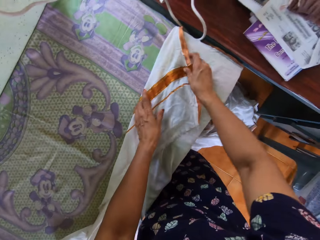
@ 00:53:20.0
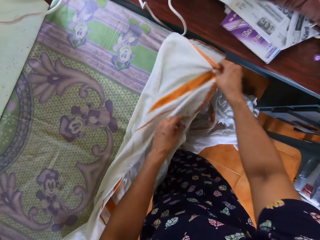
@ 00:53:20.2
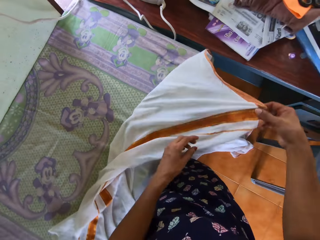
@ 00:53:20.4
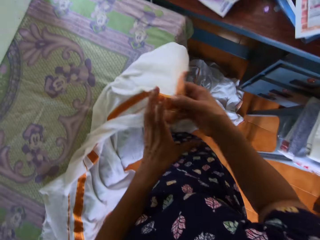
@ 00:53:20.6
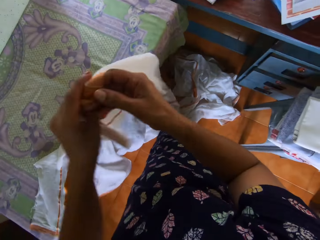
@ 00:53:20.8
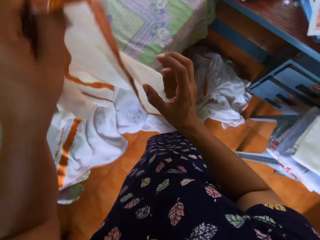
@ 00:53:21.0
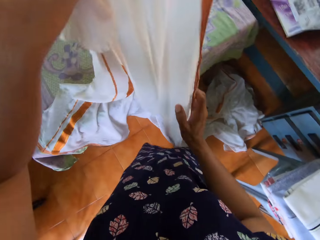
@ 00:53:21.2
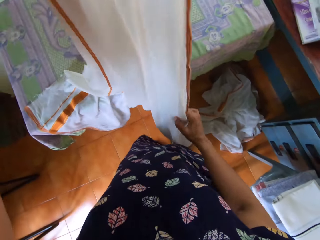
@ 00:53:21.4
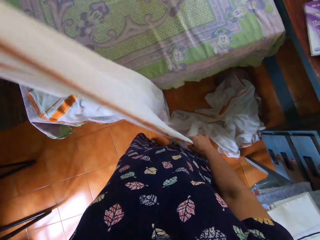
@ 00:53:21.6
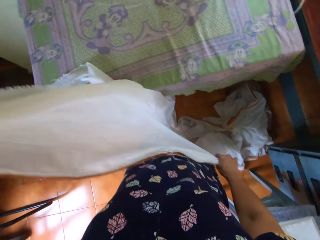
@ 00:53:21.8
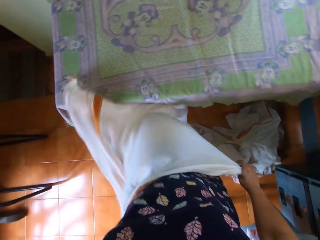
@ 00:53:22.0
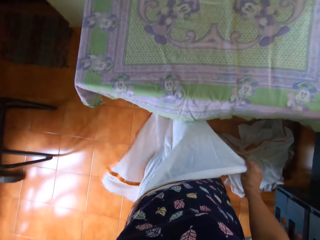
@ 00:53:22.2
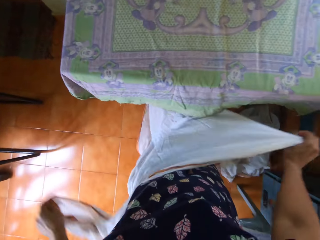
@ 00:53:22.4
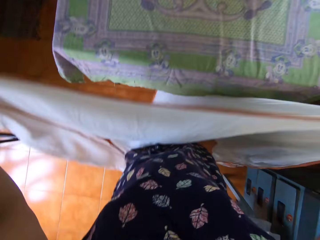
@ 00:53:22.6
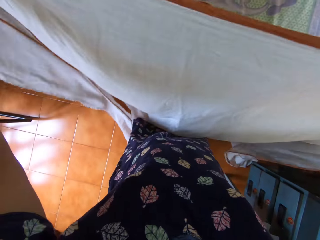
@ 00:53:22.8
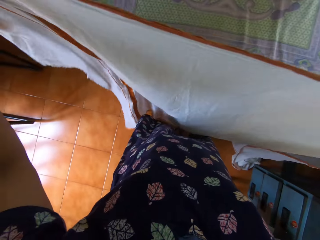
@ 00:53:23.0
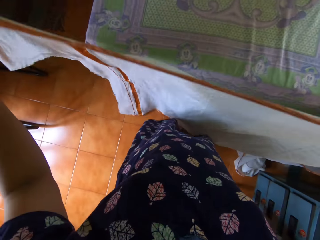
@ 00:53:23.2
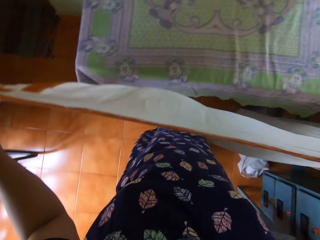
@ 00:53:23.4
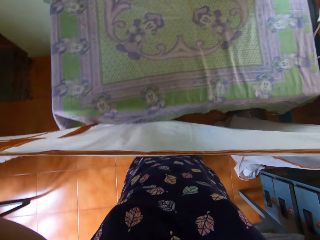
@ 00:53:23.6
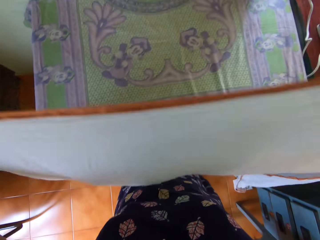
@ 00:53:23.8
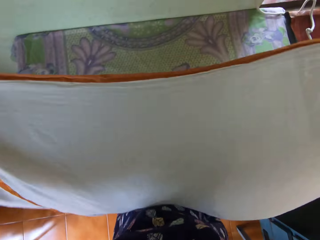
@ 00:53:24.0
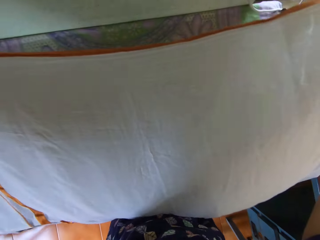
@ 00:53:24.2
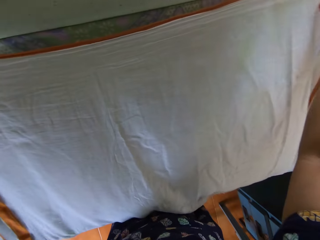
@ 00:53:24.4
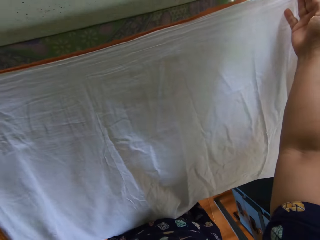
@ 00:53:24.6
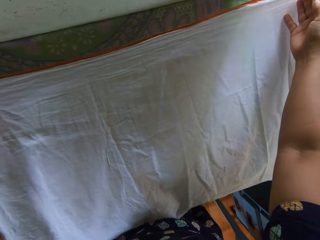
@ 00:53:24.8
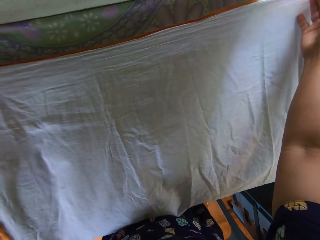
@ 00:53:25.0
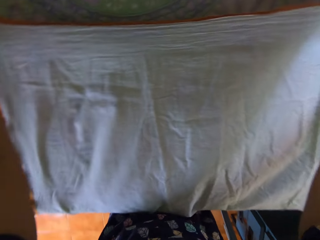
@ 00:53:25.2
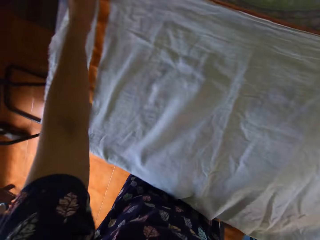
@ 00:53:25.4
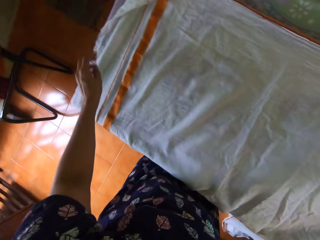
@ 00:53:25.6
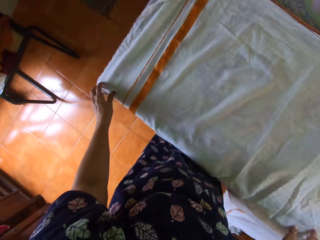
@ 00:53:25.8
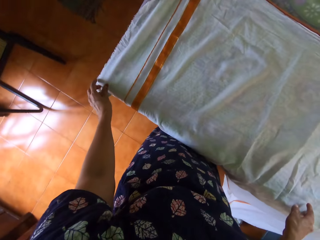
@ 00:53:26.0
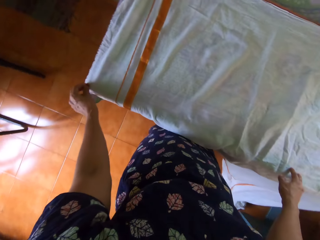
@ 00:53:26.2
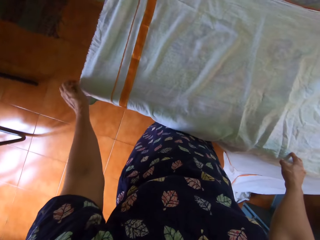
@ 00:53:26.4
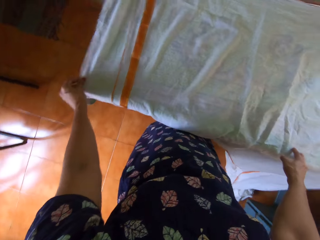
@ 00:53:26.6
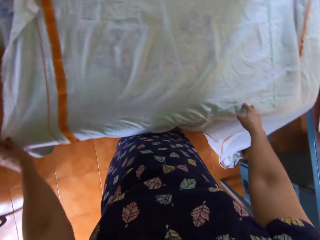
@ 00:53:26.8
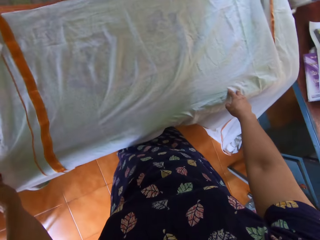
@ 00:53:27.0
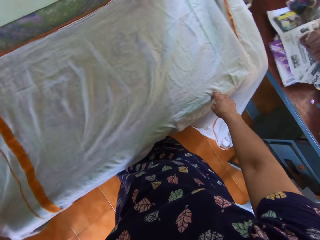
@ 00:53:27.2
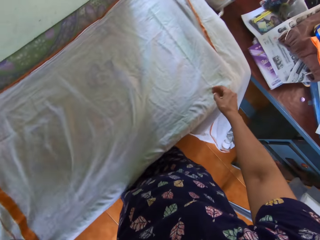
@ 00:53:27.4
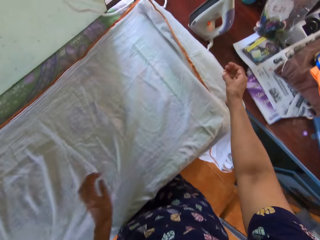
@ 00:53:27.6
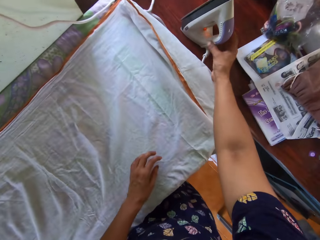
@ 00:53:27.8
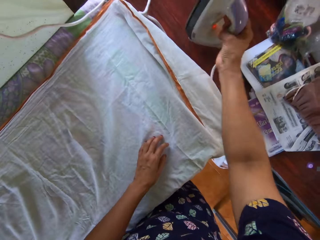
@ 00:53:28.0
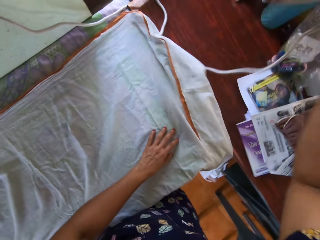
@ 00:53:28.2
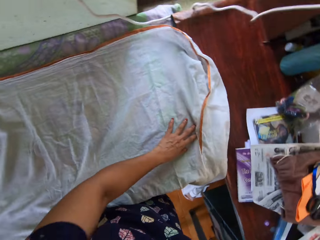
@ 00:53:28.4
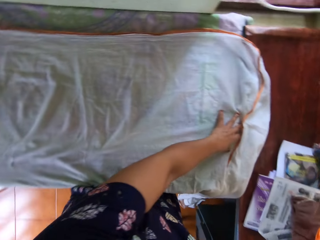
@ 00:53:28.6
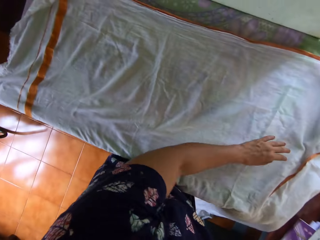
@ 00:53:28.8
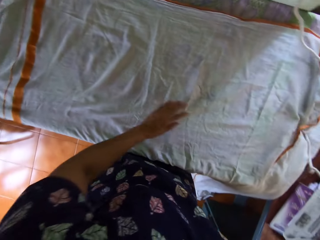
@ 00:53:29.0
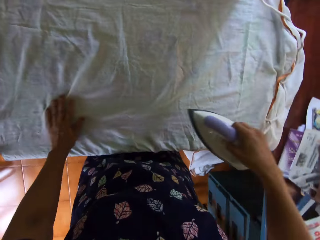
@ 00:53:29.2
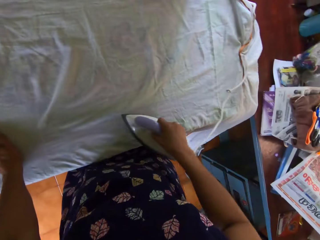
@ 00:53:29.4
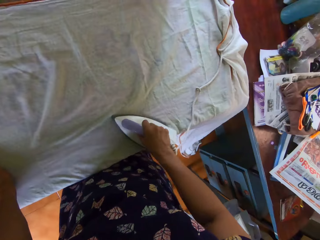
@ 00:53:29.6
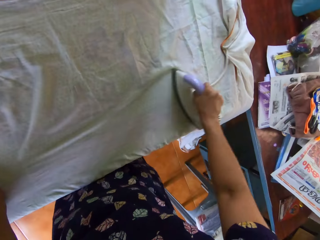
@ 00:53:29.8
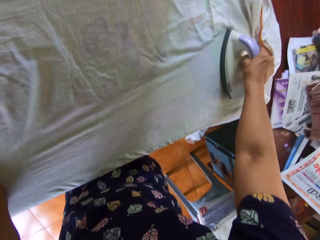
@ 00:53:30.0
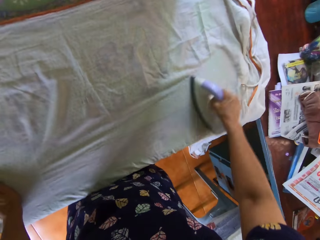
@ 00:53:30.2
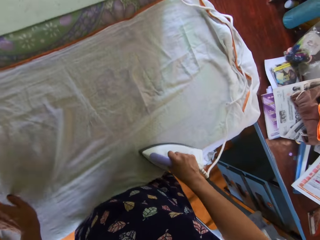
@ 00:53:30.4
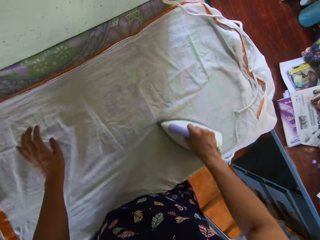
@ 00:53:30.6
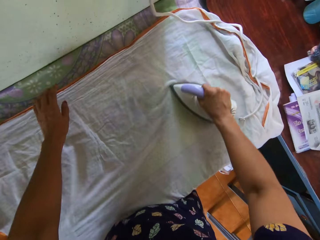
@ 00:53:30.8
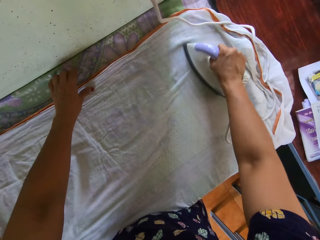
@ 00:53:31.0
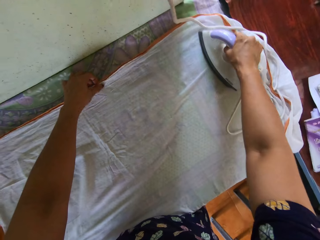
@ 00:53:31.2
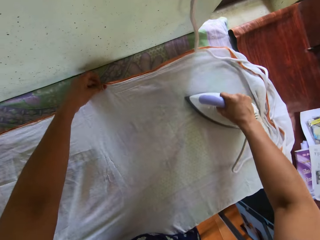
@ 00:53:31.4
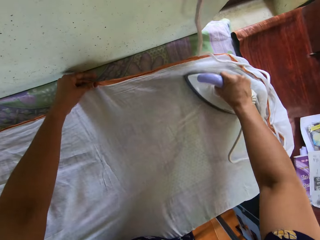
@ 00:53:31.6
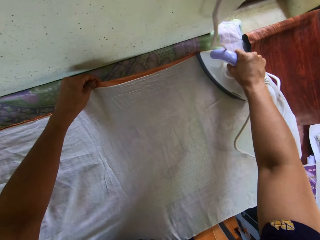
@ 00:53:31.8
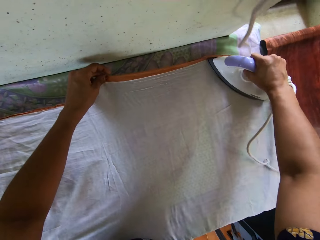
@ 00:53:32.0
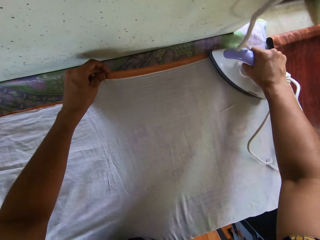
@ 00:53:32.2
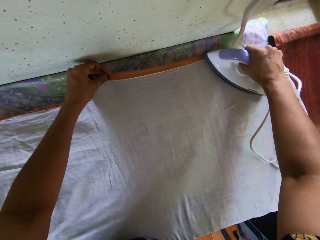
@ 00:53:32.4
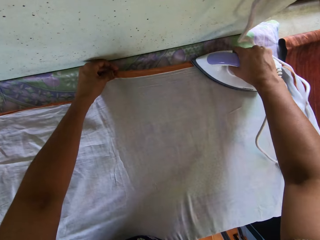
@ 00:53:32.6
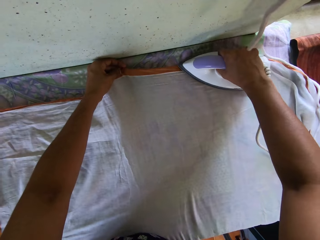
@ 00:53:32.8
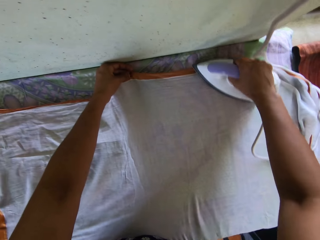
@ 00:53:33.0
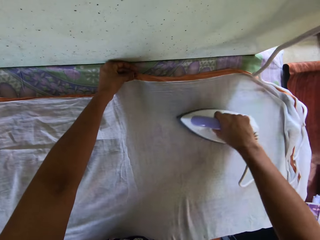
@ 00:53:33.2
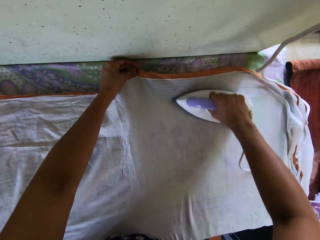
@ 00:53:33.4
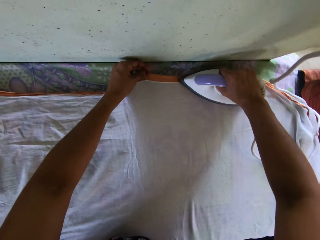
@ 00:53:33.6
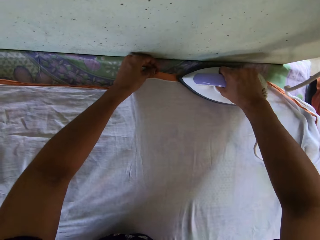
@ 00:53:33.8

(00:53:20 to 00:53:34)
The camera wearer places both hands on the fabric, pulls the fabric with both hands and stretches the fabric with both hands. She picks up the bedsheet from the table with both hands. She spreads out the bedsheet with both hands. She places the bedsheet on the table with both hands. She removes her left hand from the fabric, places her left hand on the fabric, places both hands on the fabric and places her left hand on the fabric. She turns, stretches her hand and holds the iron box. She picks up the pressing iron from the second table with her right hand. She stretches the fabric with her left hand and turns. She adjusts the bedsheet with her left hand. She irons the fabric, places her left hand on the fabric and irons the fabric while moving her left hand. She straightens the bedsheet with the pressing iron in her right hand.

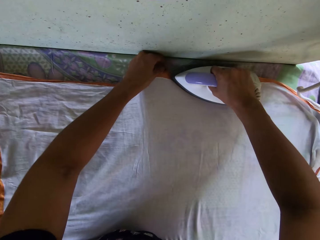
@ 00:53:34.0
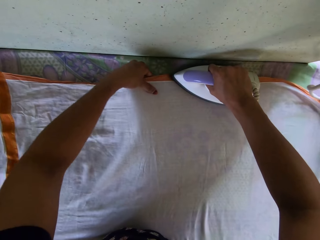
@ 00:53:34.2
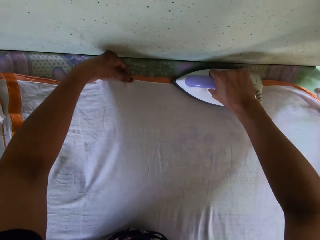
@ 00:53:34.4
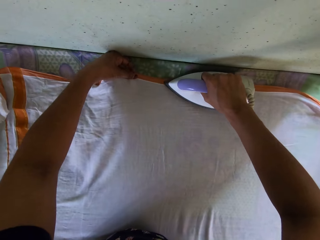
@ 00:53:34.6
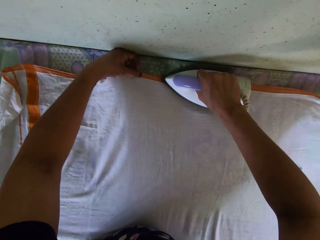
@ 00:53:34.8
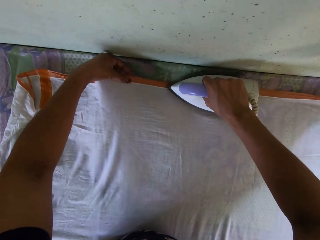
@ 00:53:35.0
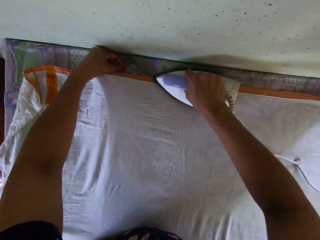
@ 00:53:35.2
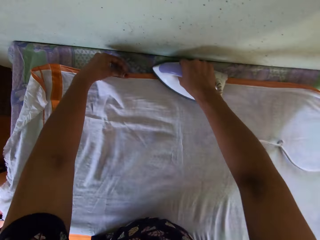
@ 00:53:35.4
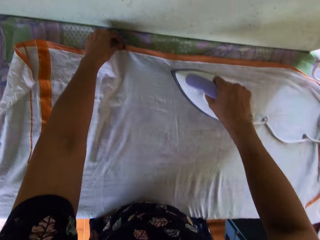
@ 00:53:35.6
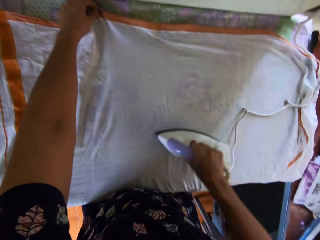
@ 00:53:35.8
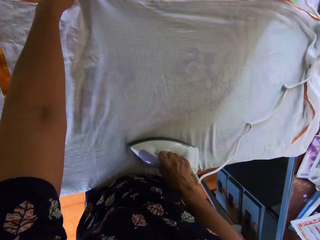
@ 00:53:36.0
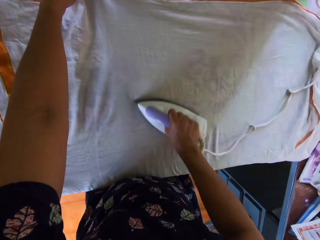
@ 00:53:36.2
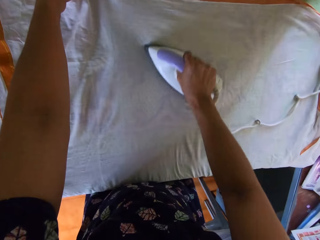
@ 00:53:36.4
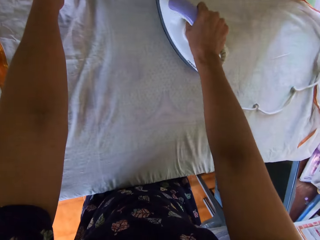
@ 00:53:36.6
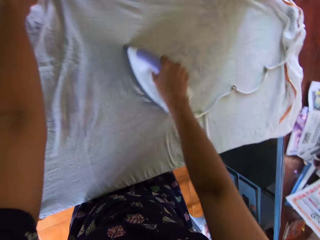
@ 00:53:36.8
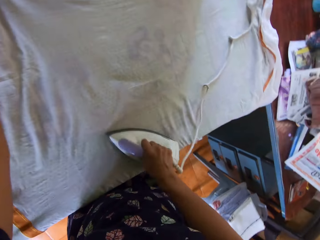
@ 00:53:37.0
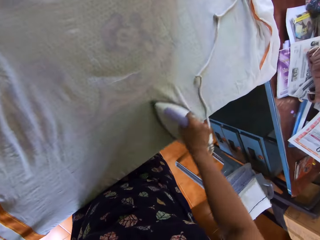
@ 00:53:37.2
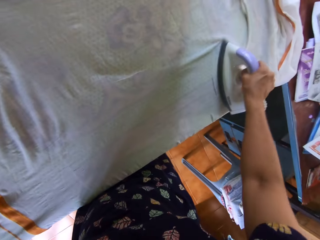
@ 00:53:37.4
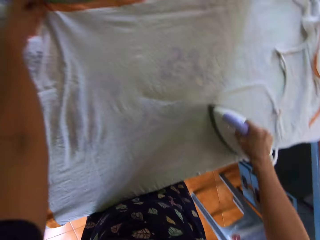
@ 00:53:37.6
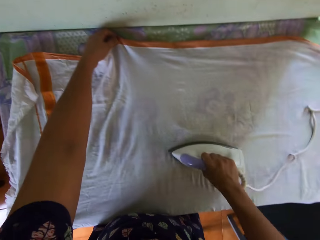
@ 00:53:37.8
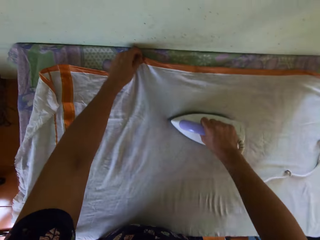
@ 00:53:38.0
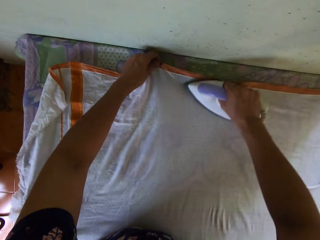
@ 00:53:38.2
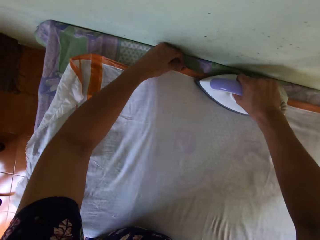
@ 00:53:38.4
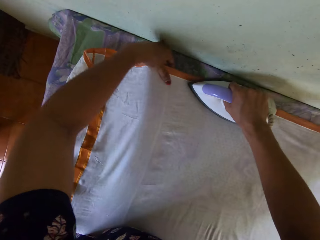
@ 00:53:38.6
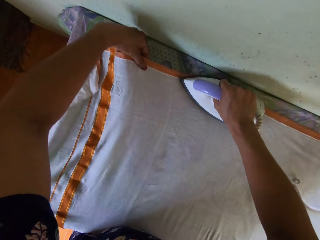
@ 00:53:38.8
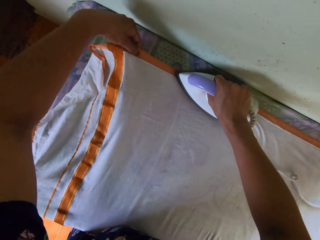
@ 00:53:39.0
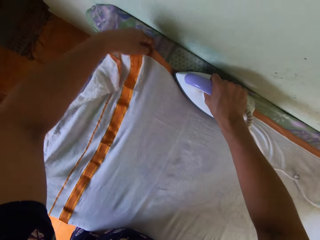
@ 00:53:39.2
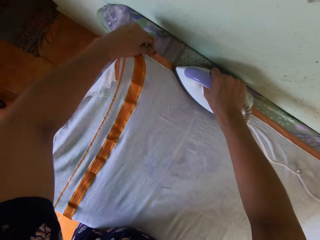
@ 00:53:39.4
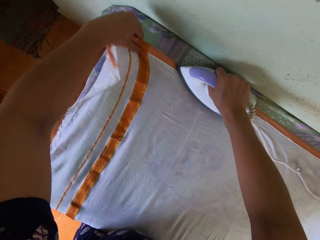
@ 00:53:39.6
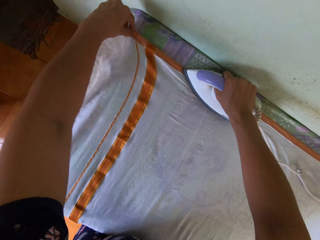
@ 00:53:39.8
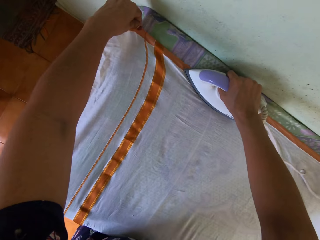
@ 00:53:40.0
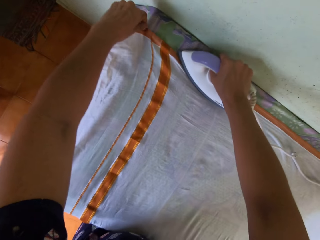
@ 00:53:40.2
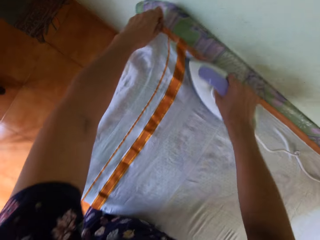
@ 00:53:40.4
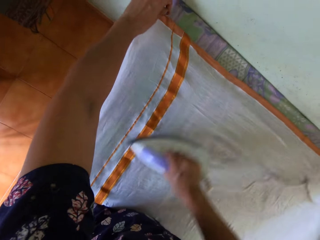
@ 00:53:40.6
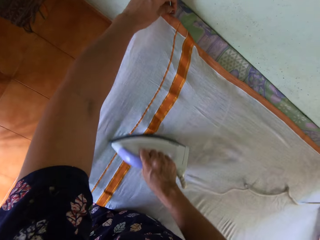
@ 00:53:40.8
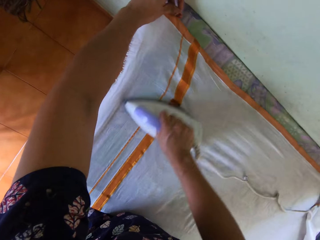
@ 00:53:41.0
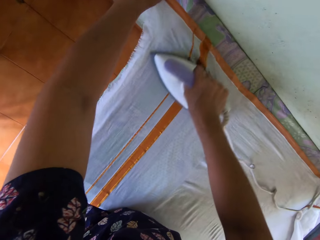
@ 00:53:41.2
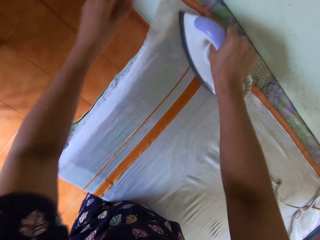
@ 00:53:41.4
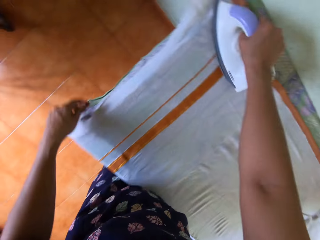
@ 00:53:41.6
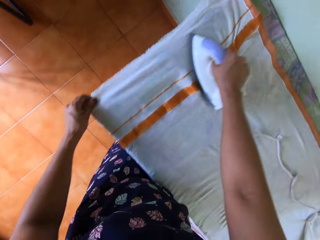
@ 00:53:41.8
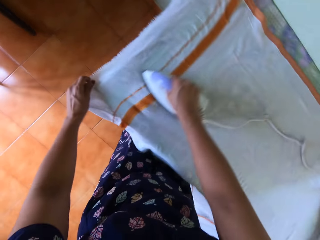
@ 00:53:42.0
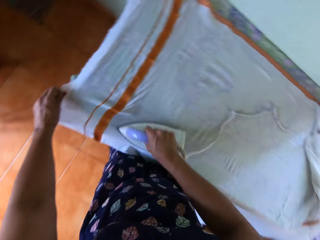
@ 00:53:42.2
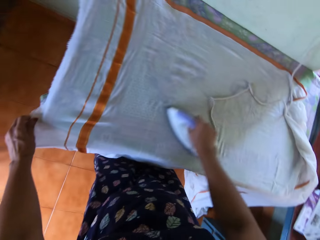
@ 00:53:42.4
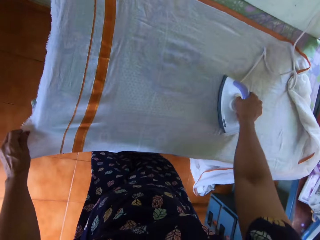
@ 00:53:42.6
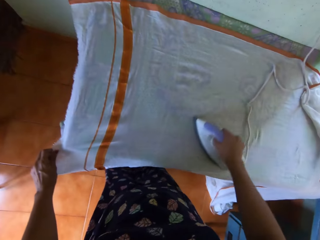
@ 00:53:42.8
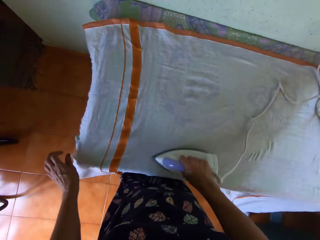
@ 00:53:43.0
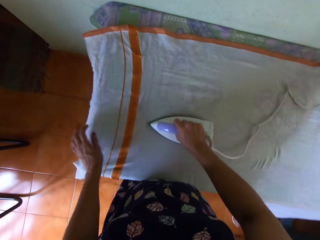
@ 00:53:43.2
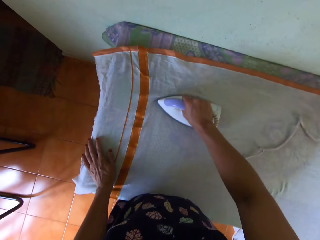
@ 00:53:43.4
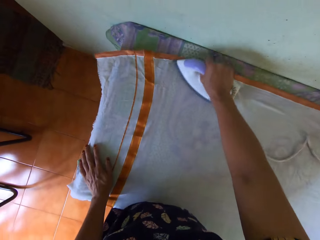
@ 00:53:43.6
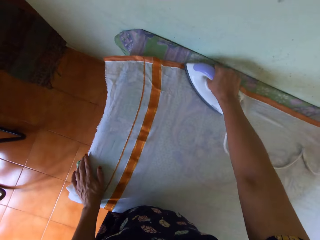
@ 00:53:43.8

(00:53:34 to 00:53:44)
The camera wearer straightens the bedsheet with her left hand. She removes her left hand from the fabric and places her left hand on the fabric while ironing.
